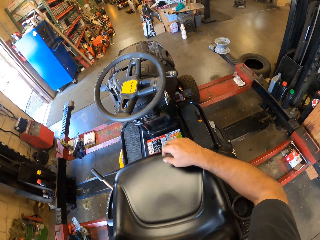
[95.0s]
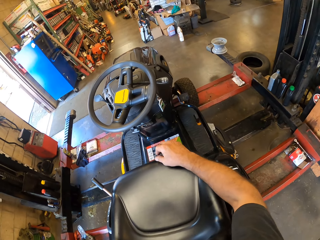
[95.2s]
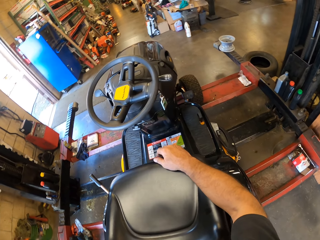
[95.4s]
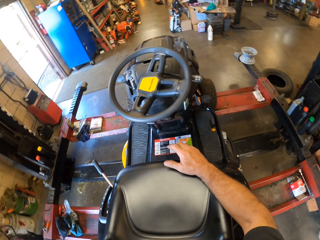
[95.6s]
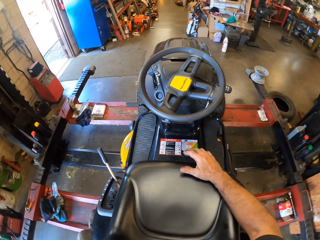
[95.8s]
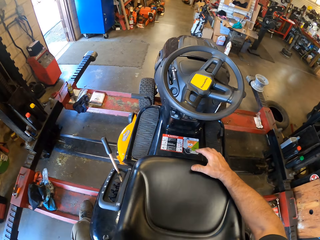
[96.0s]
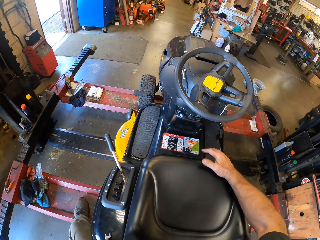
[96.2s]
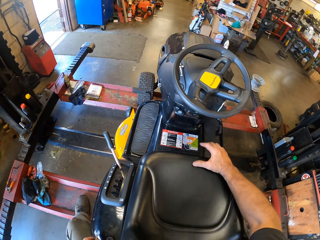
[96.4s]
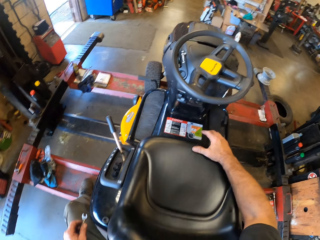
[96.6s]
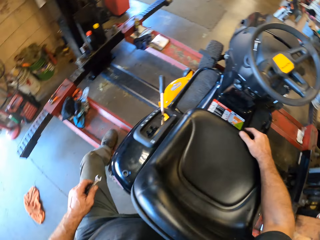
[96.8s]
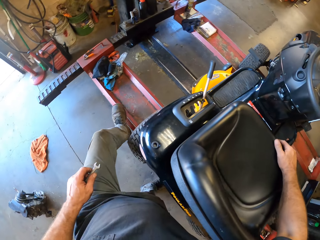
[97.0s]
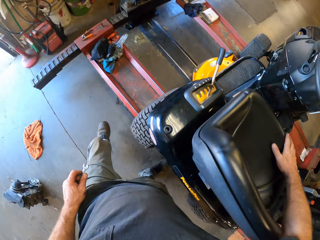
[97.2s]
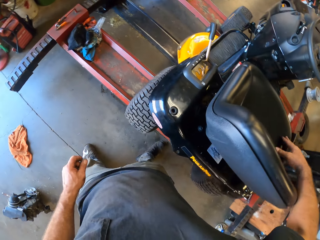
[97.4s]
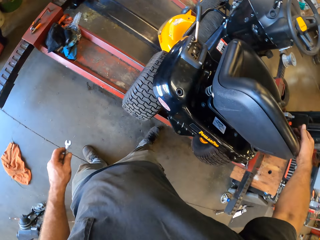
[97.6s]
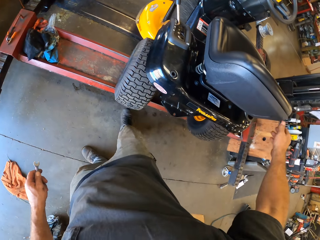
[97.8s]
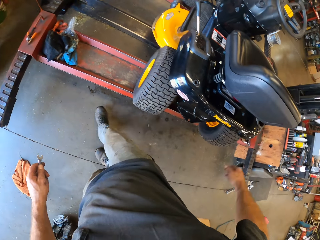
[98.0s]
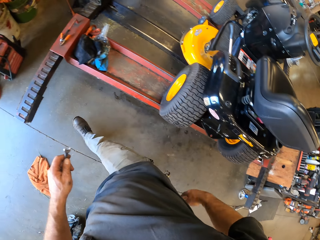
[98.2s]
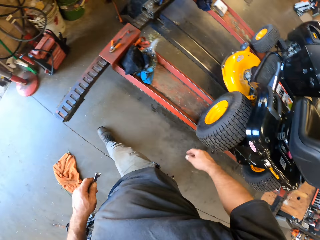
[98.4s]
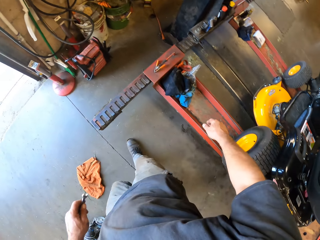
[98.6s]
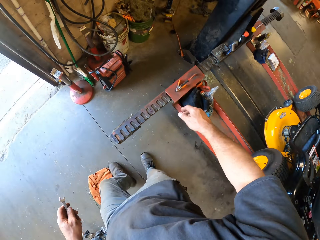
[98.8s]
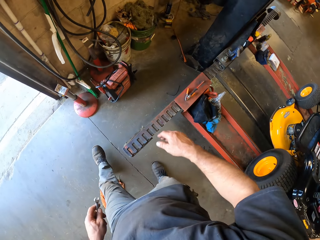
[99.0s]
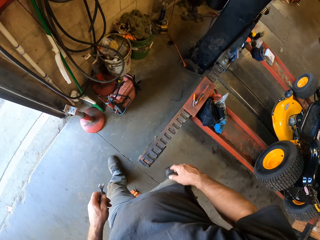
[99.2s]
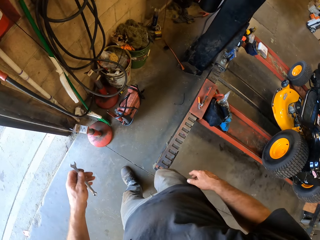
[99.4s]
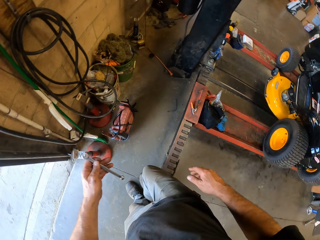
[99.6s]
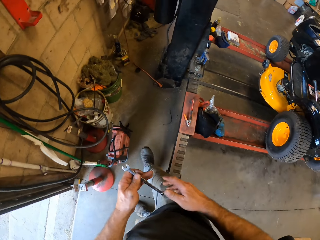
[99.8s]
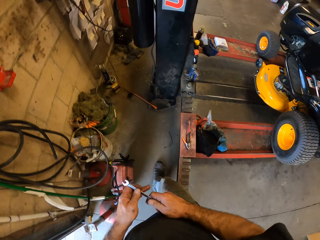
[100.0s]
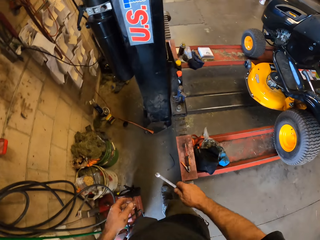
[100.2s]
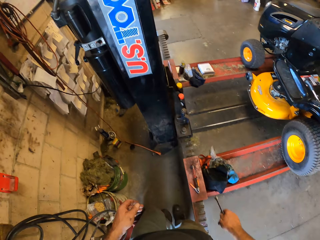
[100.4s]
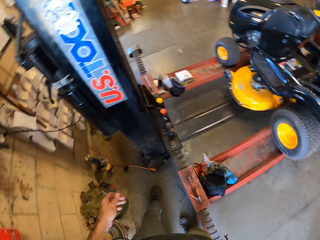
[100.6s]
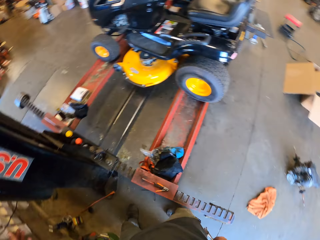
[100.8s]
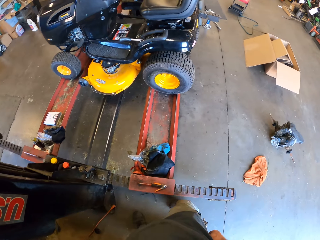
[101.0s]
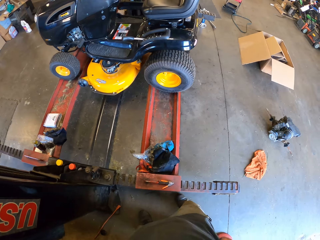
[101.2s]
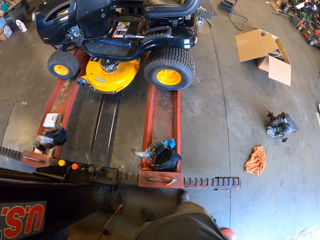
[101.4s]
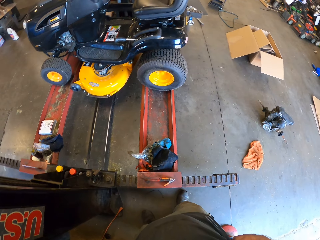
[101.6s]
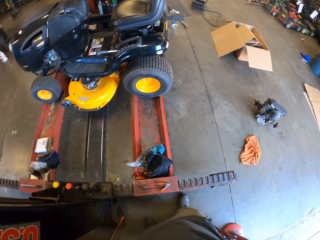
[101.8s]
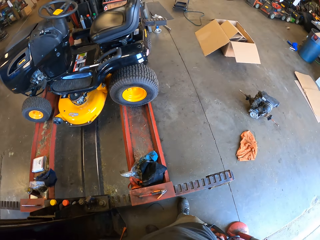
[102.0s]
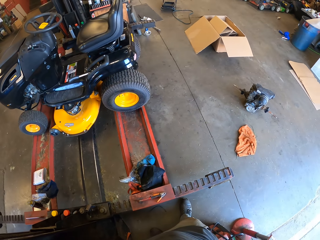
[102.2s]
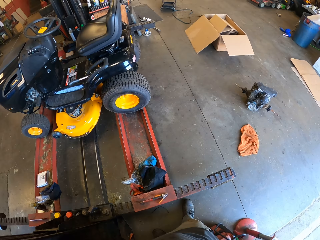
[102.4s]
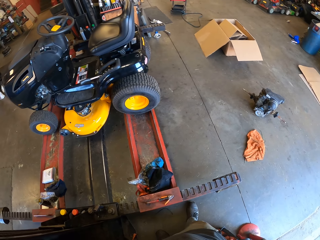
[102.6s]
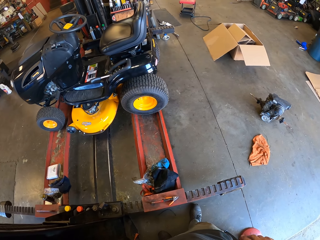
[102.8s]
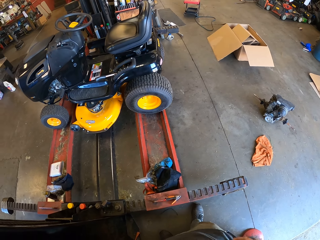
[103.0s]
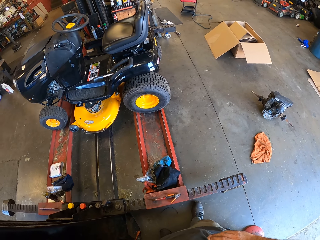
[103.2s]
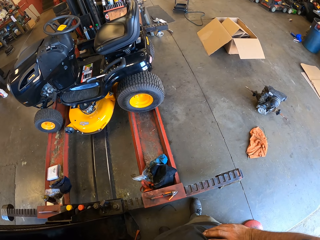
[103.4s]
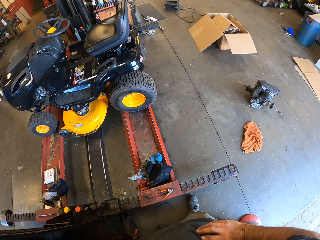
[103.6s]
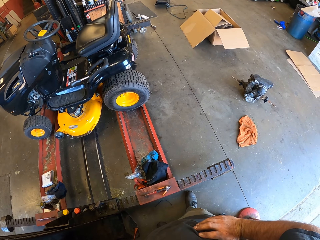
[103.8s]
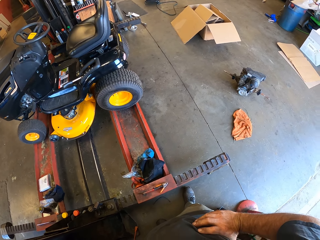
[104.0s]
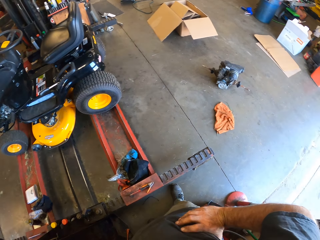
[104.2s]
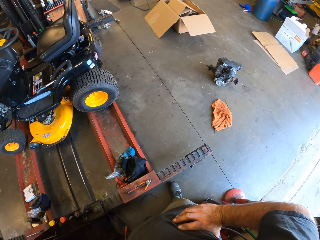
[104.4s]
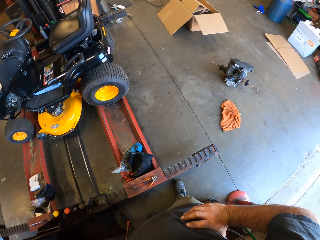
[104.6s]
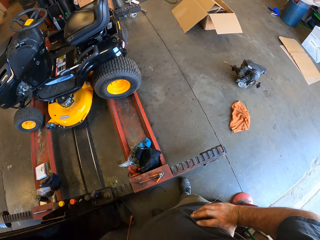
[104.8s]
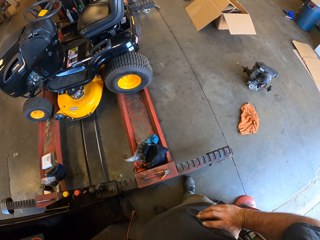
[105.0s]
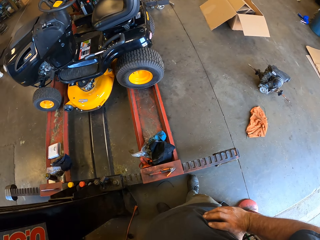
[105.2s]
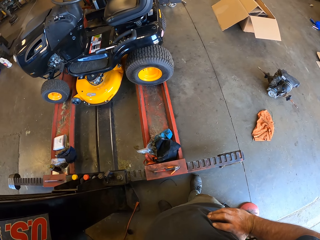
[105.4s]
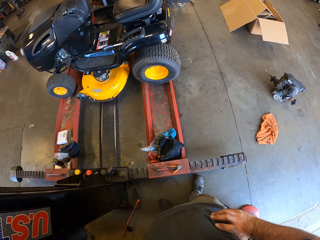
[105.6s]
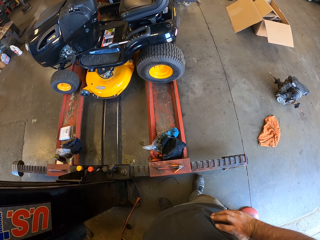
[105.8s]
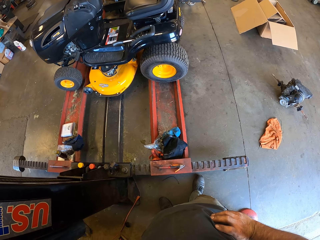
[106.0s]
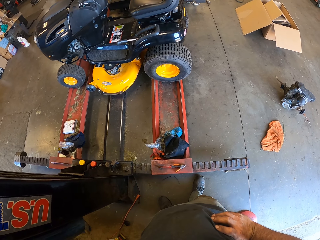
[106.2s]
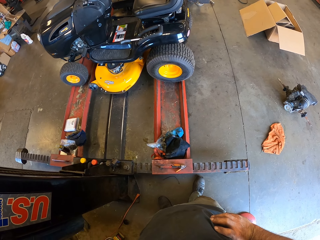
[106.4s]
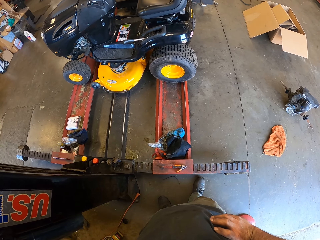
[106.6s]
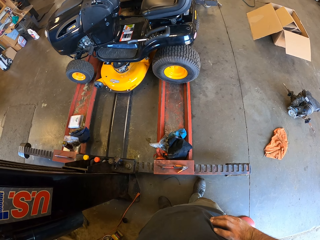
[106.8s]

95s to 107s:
The camera wearer moves his right hand to the ride-on lawn mower. He taps the ride-on lawn mower with his finger. He looks around. He walks around the garage. He turns the spanner to the right hand. He walks around the garage. He looks around. He stares at the ride-on lawn mower in the garage.

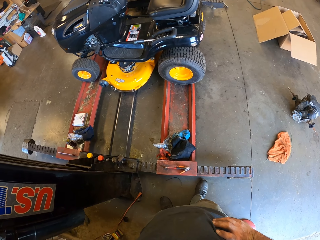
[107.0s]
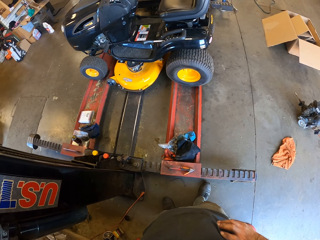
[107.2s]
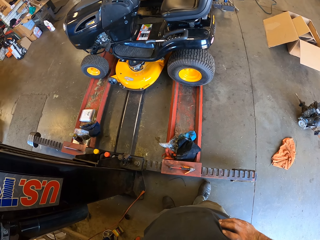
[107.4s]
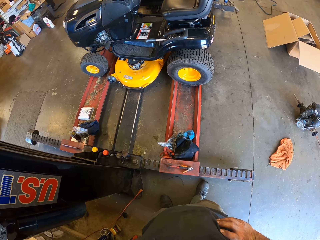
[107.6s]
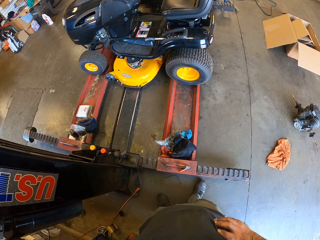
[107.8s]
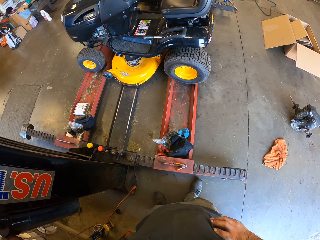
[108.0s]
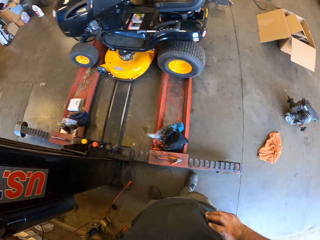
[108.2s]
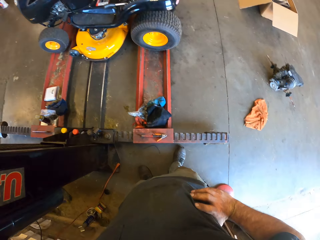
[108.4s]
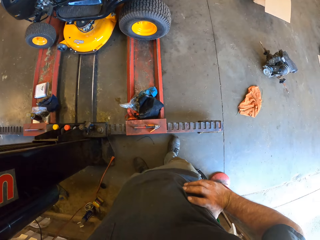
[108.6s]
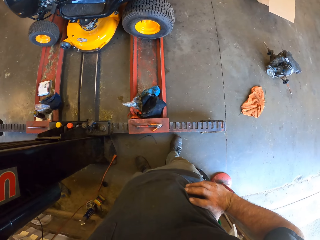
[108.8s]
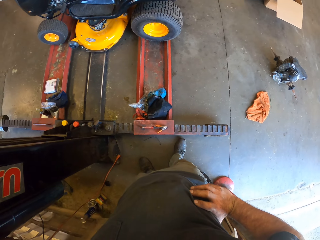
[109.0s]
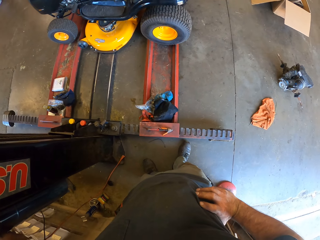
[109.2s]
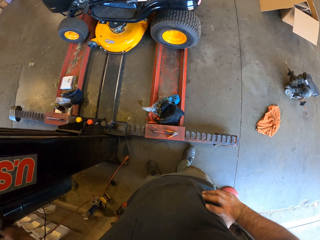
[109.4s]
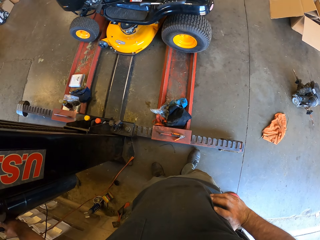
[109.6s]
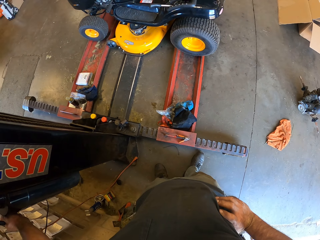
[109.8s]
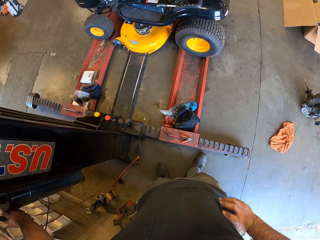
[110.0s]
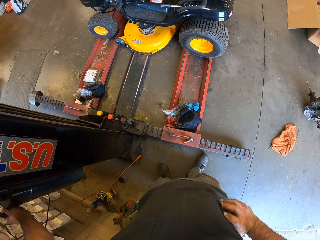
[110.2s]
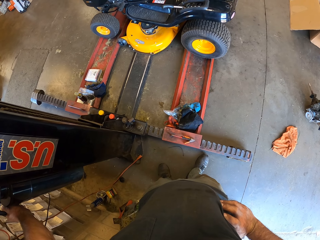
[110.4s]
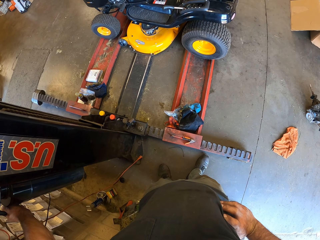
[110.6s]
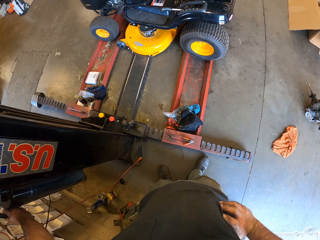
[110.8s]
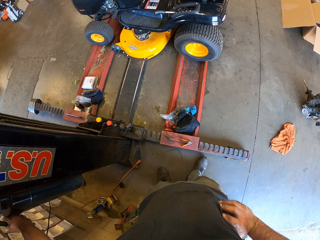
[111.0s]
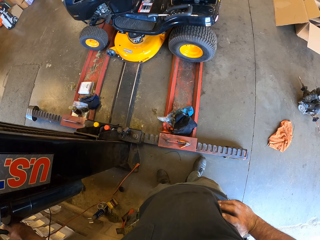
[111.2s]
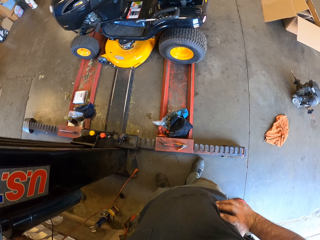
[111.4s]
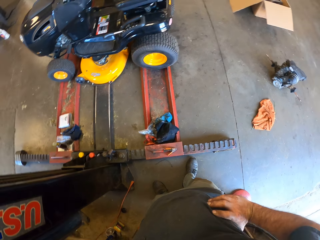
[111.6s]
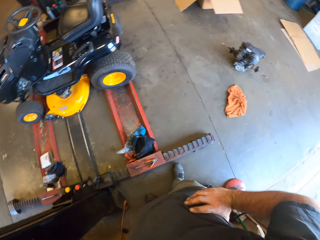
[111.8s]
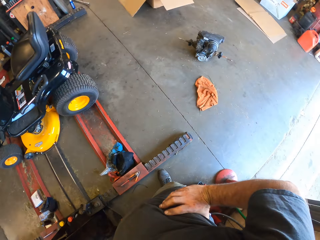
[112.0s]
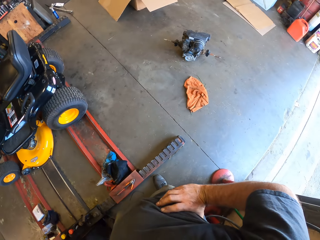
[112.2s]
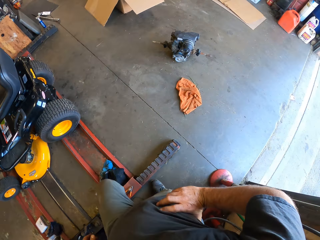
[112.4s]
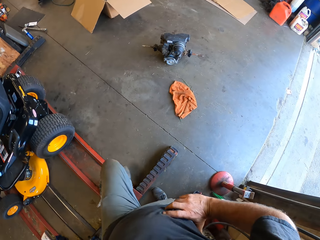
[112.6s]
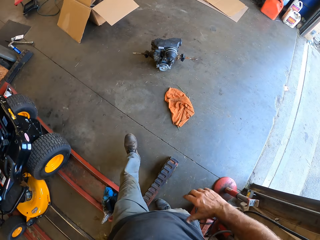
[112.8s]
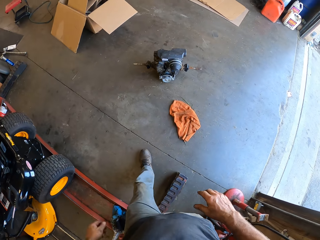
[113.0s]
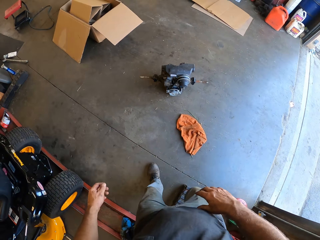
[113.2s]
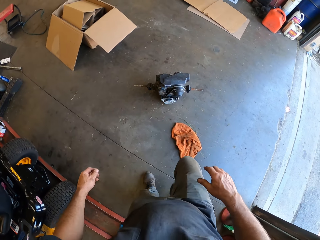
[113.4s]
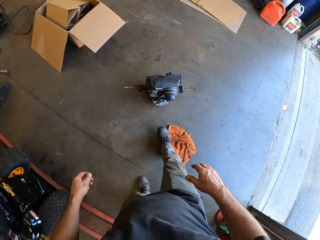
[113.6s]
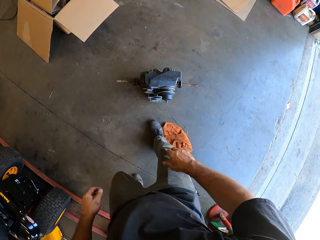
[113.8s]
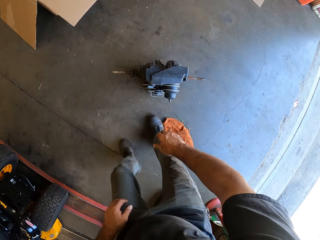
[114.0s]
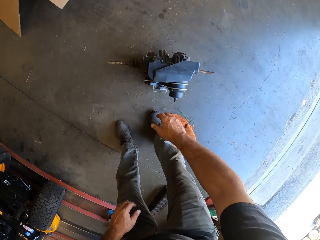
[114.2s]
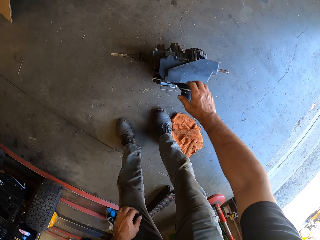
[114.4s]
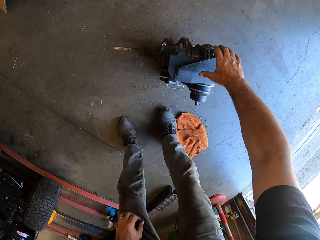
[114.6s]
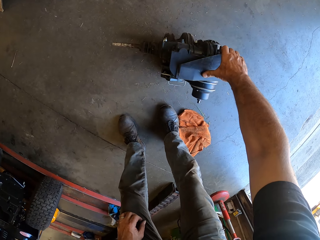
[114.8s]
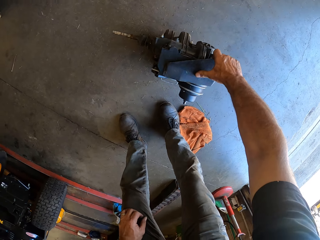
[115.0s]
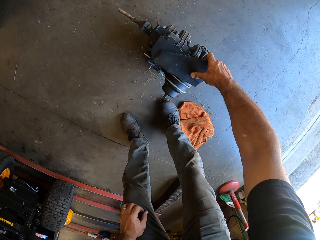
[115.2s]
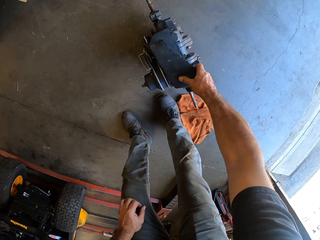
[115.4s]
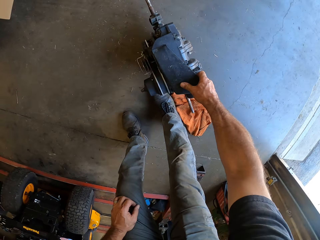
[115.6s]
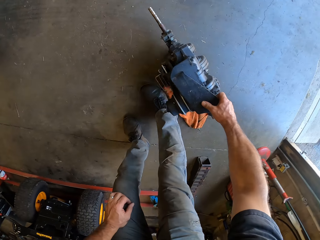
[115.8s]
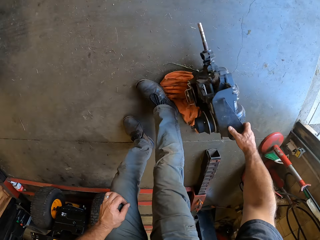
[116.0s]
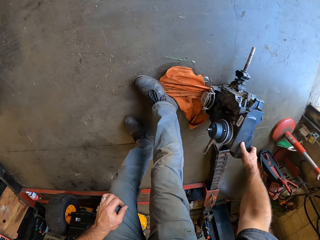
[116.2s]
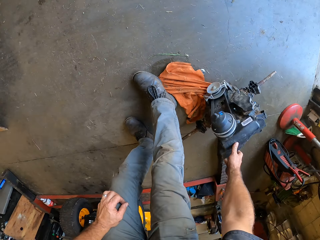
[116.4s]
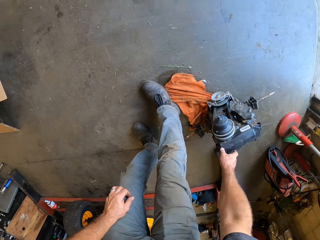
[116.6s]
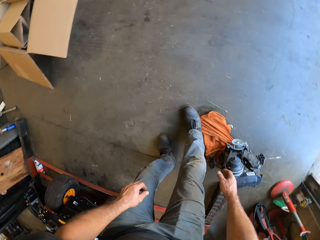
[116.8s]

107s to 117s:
The camera wearer looks around. They walk around the garage. They move the electric drill on the floor.
